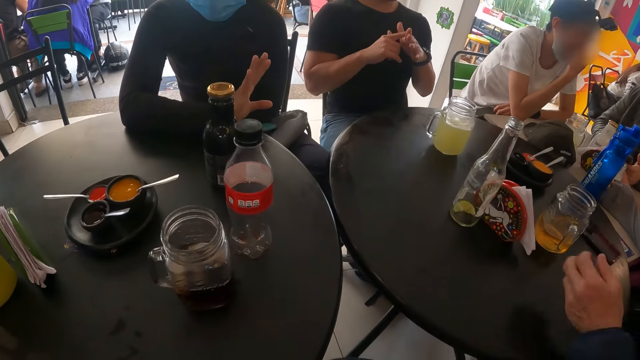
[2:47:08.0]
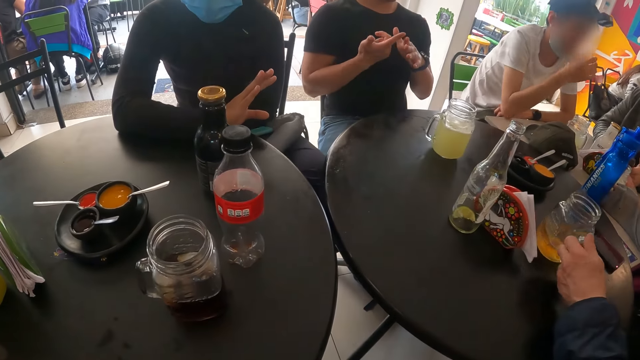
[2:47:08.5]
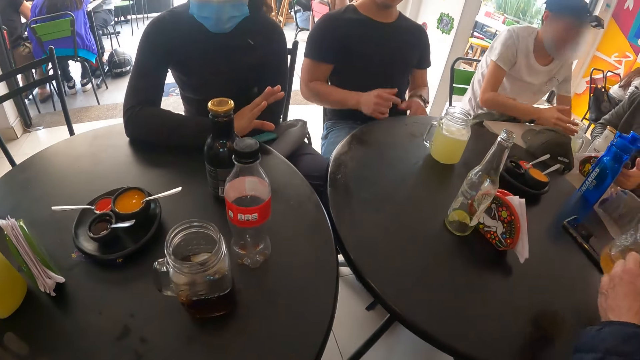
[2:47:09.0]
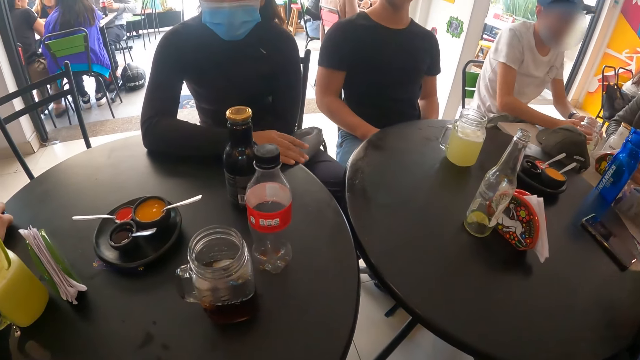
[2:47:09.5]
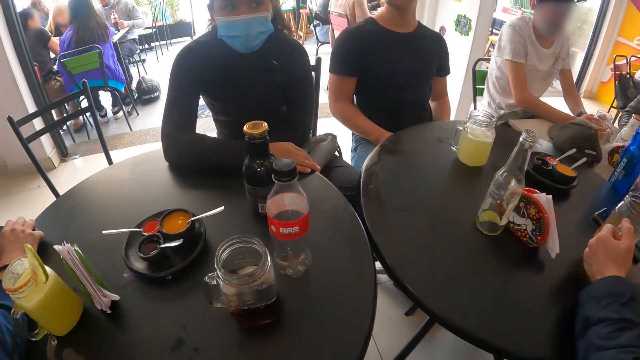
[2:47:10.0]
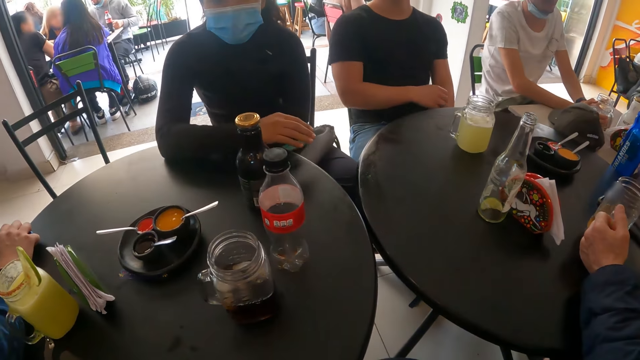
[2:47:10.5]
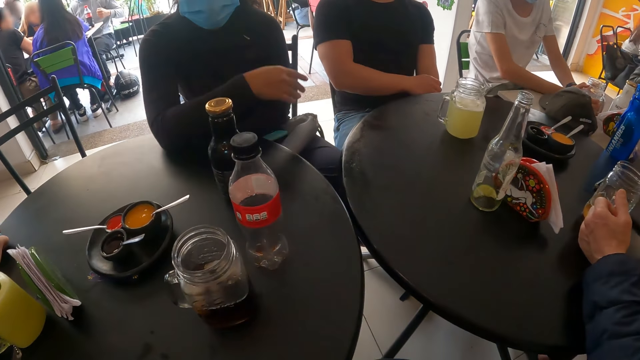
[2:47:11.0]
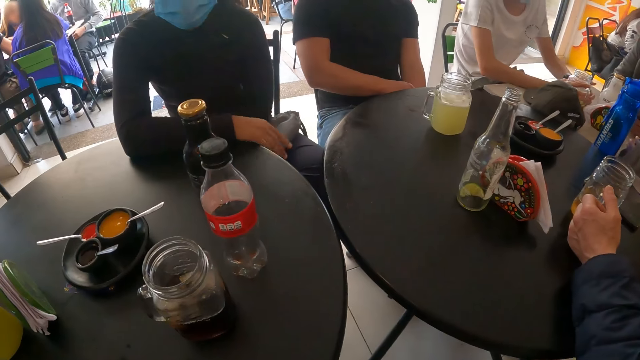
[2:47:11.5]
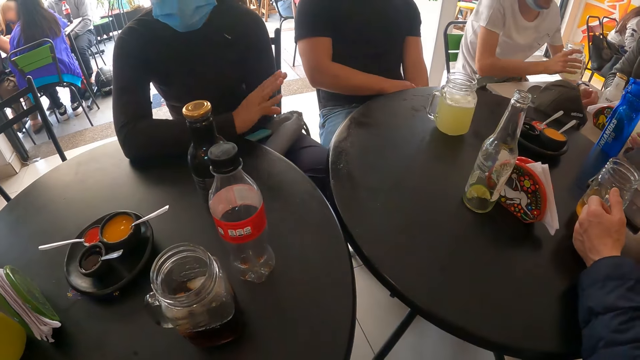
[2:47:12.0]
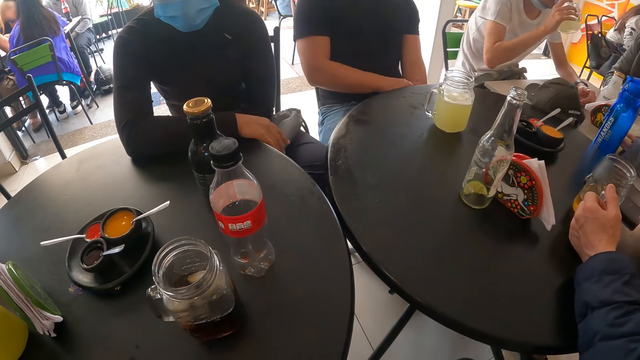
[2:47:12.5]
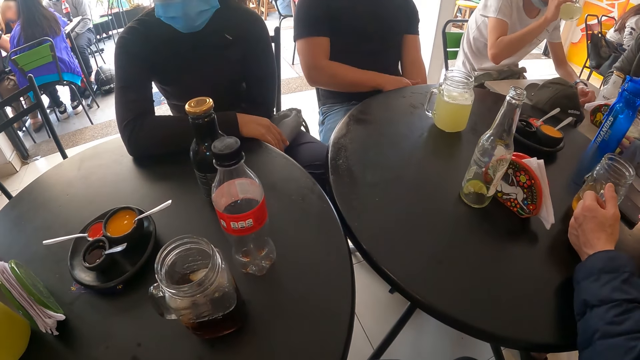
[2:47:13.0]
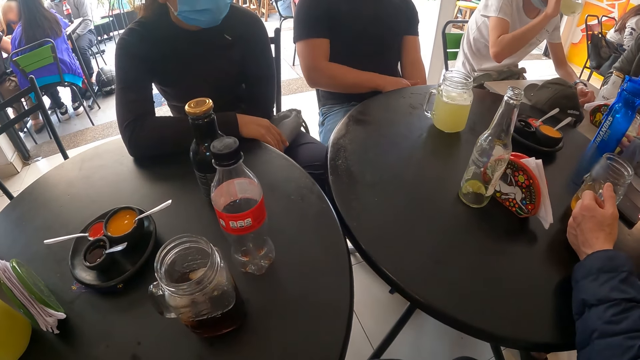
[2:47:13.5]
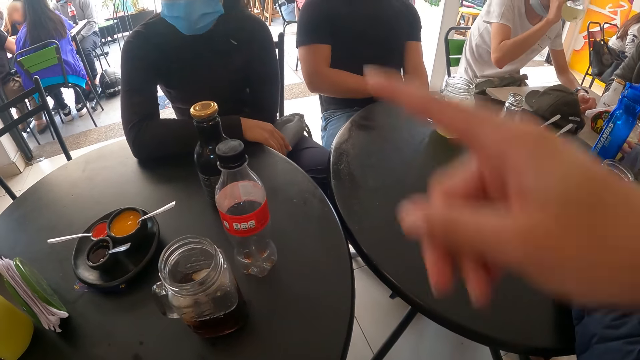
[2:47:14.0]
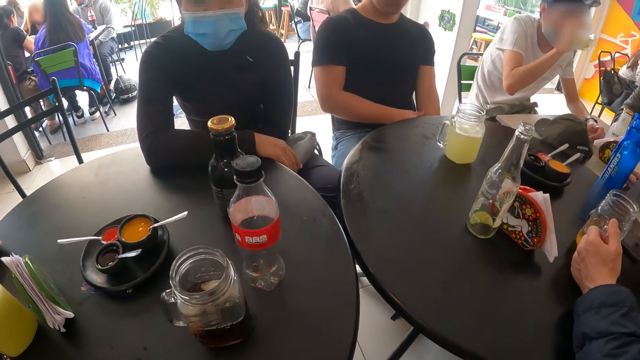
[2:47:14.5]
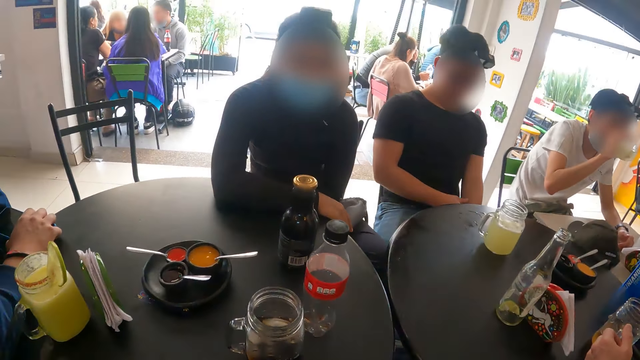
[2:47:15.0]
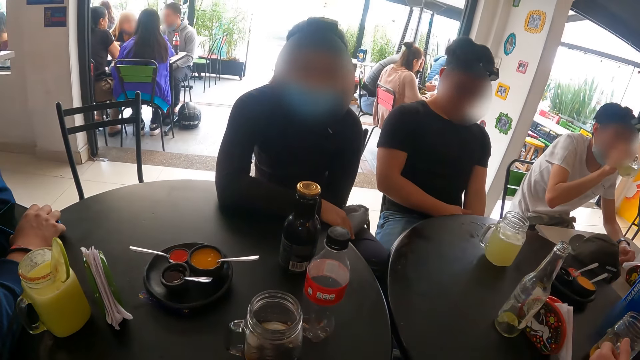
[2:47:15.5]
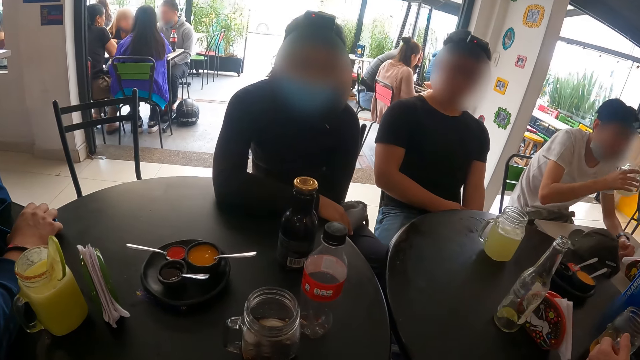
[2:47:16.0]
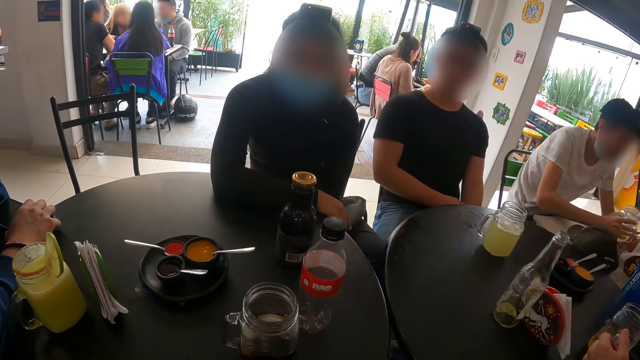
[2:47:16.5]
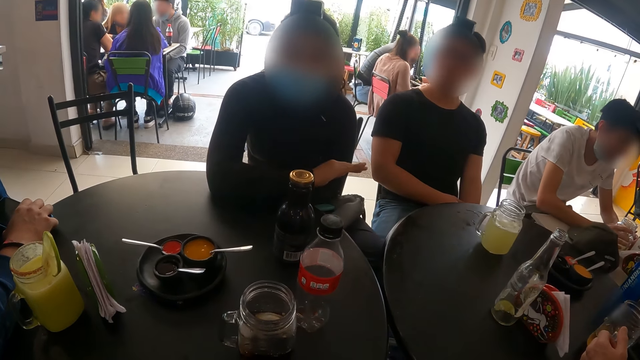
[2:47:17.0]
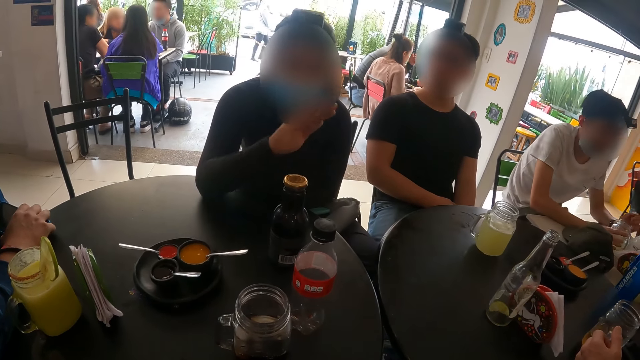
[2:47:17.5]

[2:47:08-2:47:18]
The man shows hand gestures, picks the cup from the table with his left hand, and drops the cup on the table with his left hand. The camera wearer looks around the table.

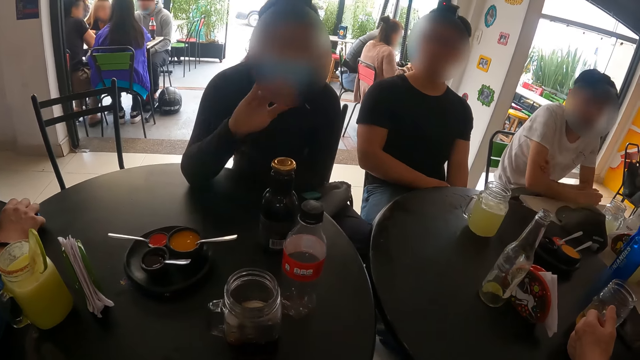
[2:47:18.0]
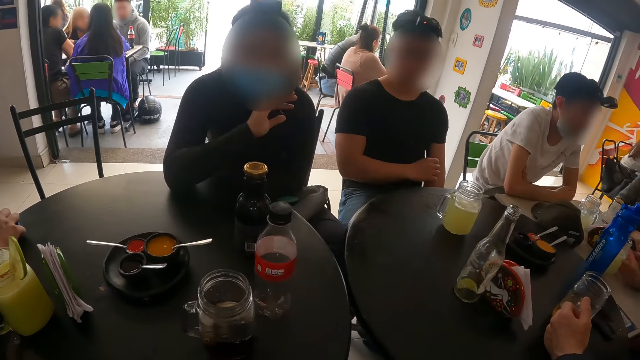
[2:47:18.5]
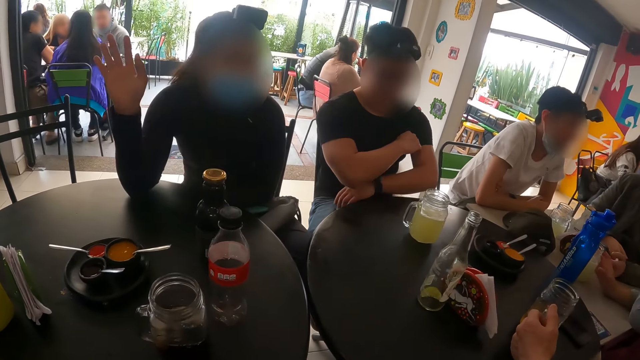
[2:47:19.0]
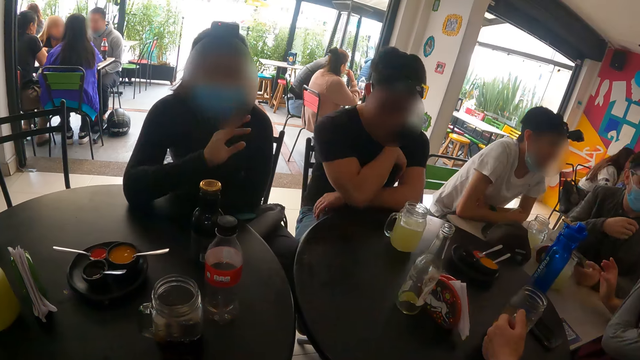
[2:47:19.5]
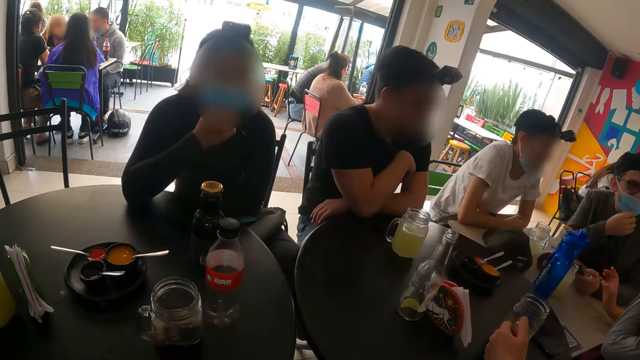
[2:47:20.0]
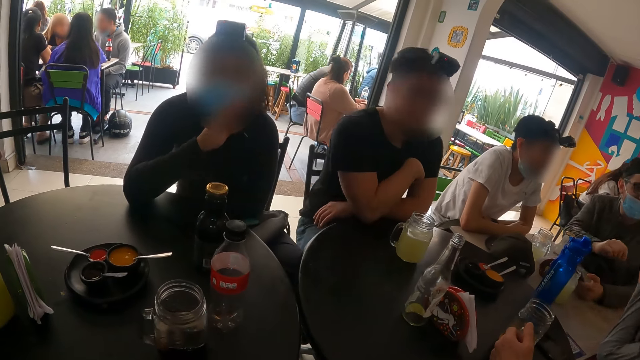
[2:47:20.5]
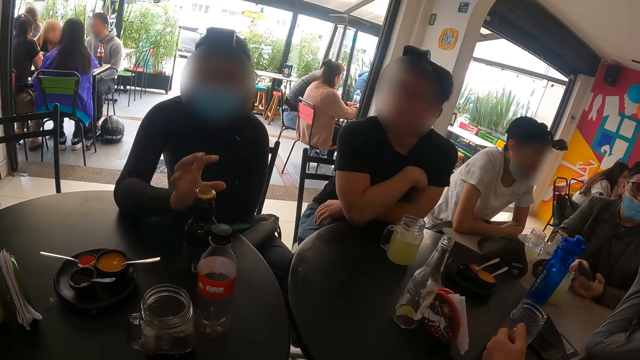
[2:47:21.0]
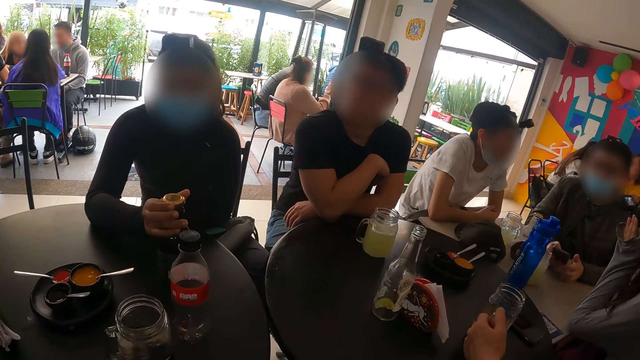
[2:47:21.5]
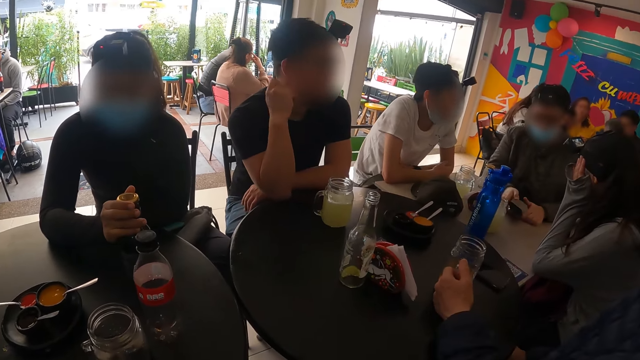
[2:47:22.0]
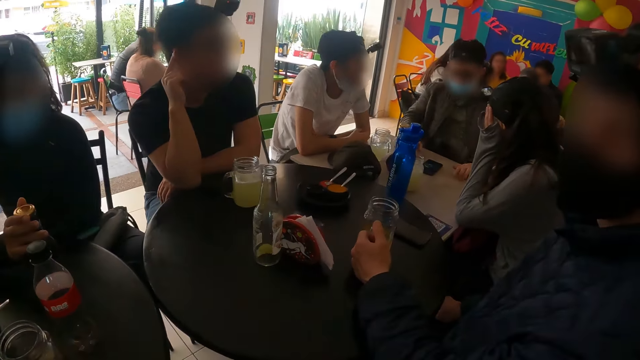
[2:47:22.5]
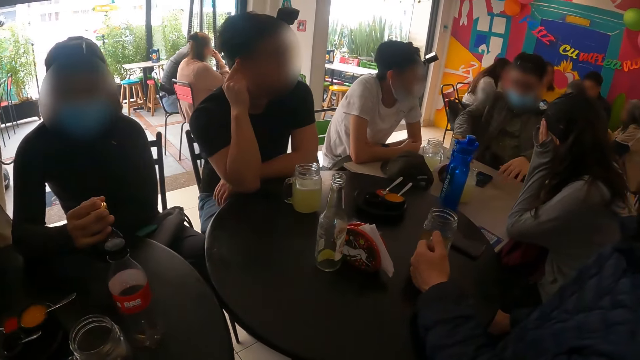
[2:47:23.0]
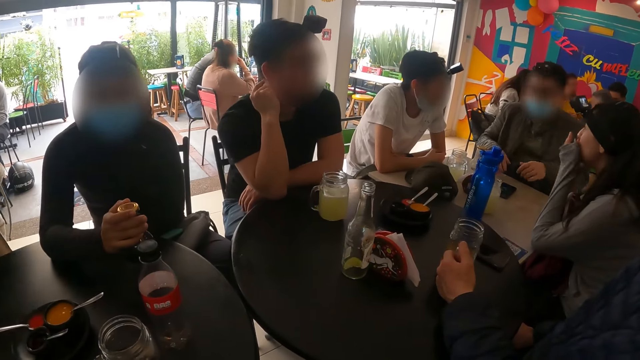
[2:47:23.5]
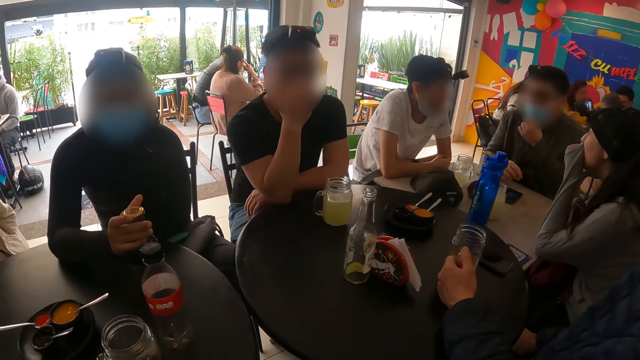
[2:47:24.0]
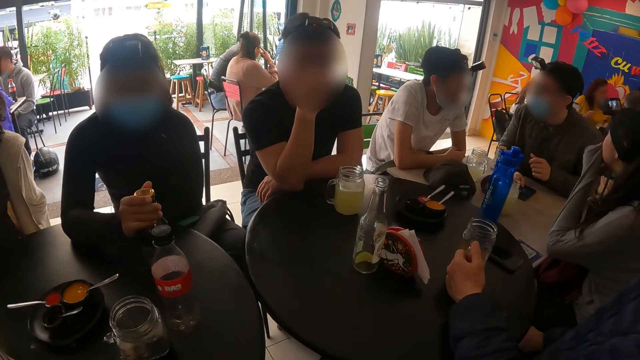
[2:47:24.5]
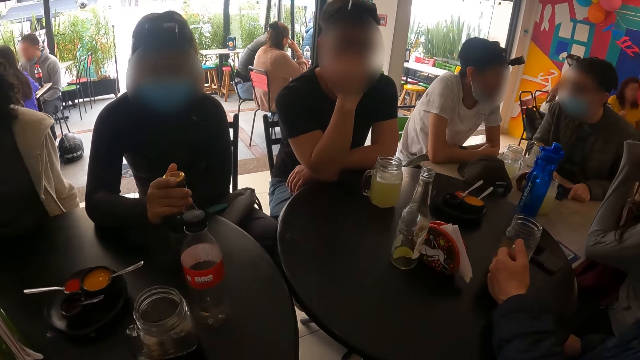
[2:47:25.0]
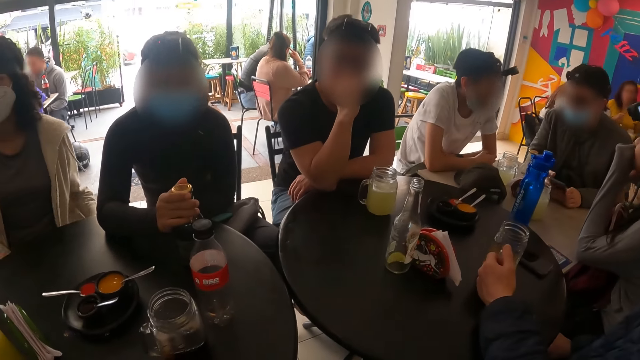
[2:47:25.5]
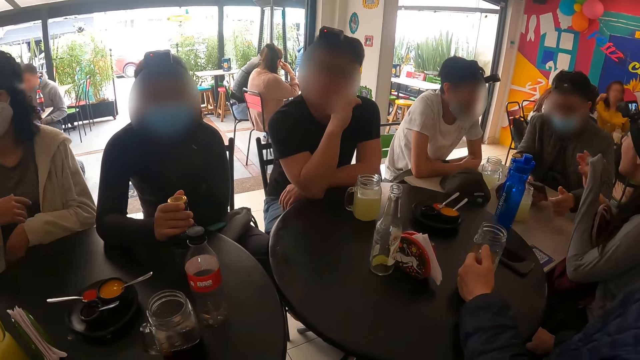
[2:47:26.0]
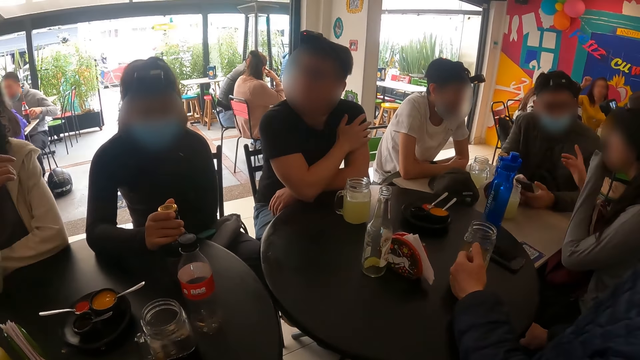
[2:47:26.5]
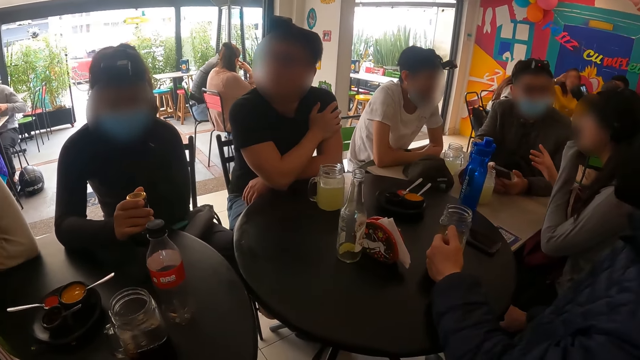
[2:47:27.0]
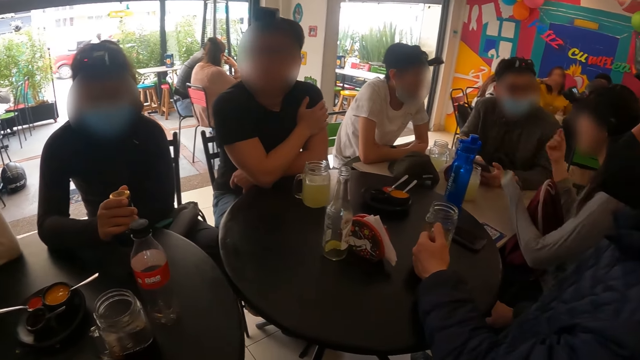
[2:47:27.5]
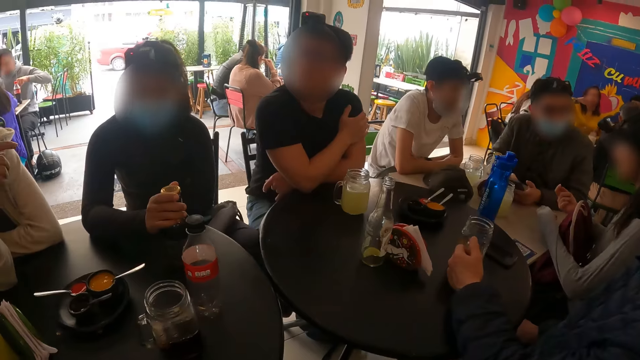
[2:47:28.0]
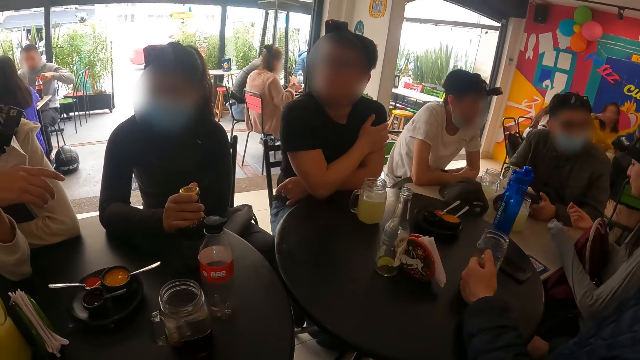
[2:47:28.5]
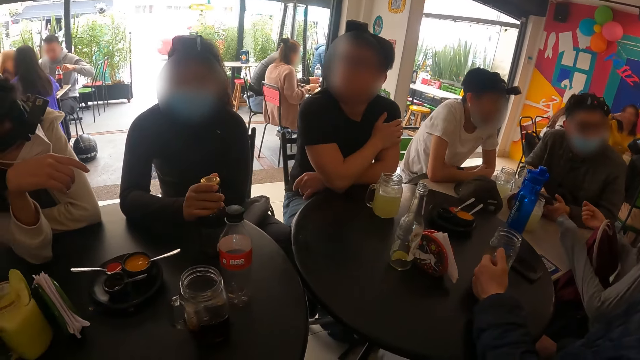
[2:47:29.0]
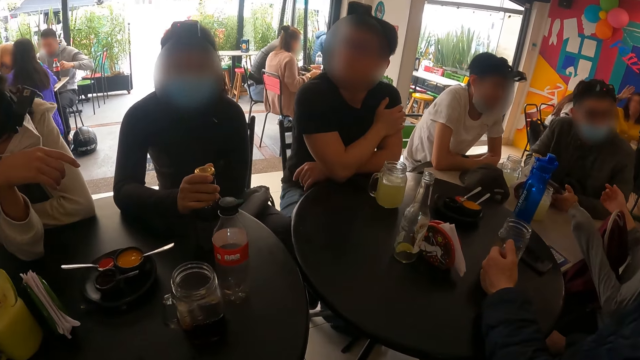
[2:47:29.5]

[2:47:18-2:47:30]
The man places both hands on the table. A person shows hand gestures. The woman opens the bottle on the table with her right hand. The camera wearer looks around the table. Another woman sits on a chair. The other woman places her left hand on the table.
